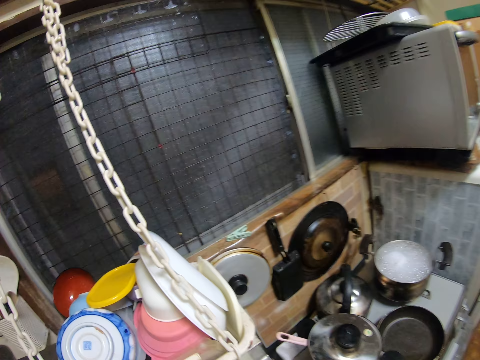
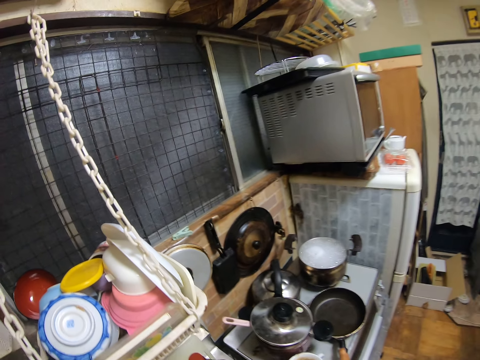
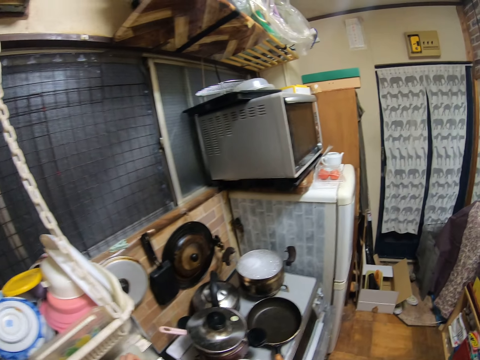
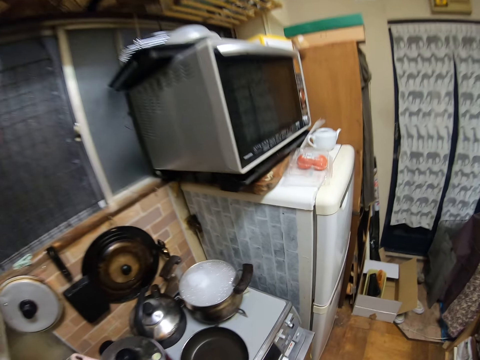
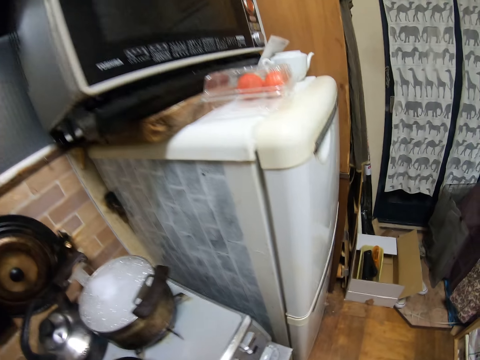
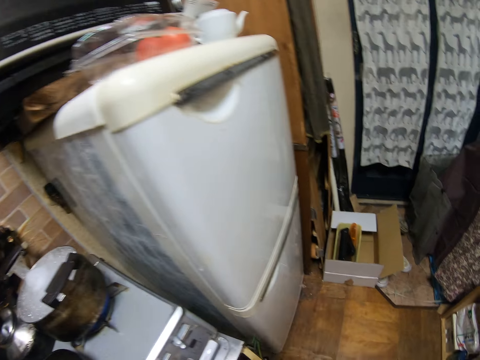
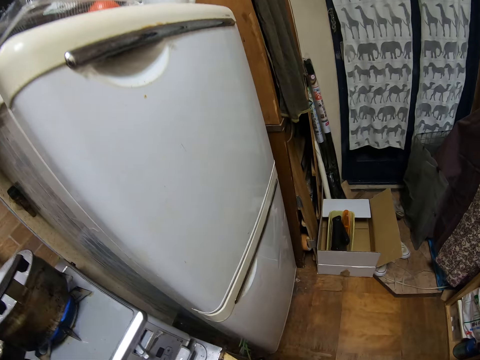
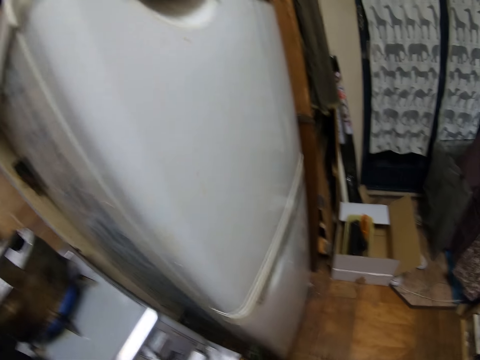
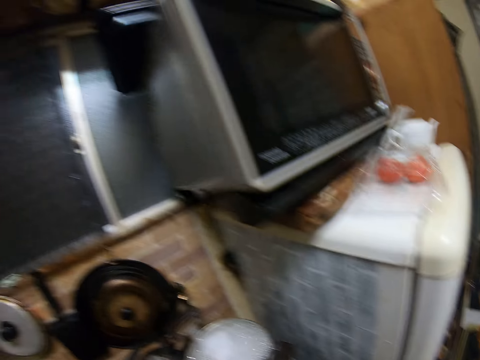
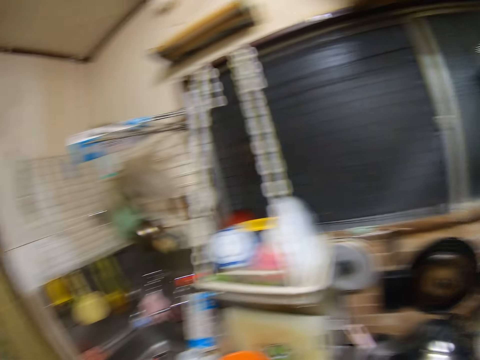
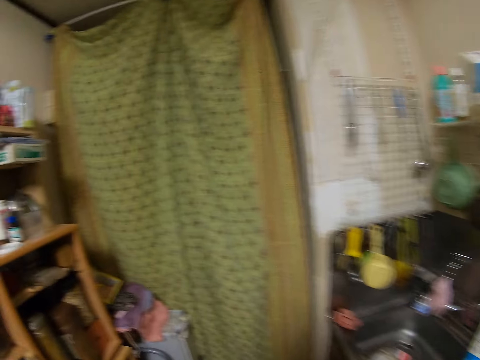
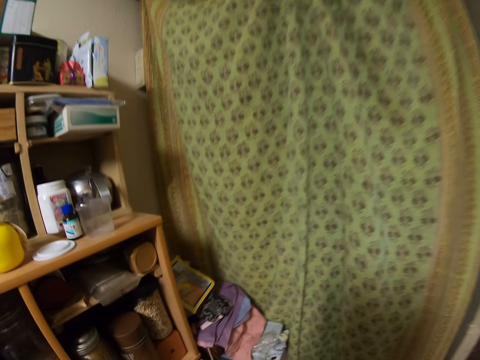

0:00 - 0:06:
The camera wearer walks around a kitchen. They move a camera.

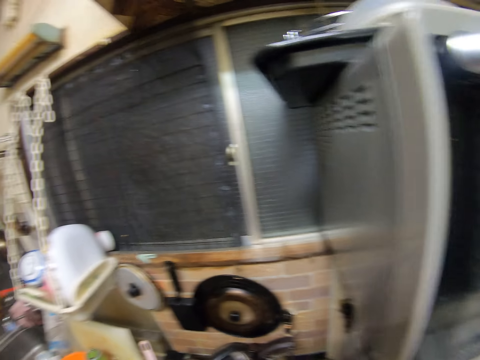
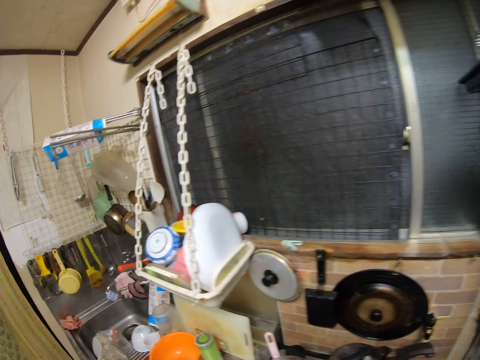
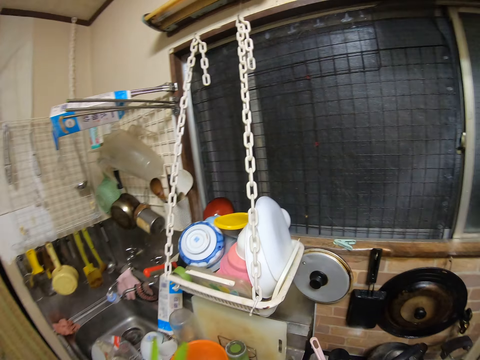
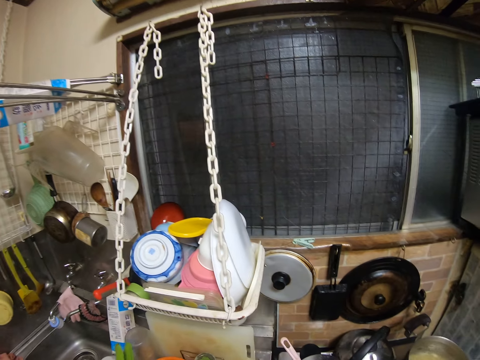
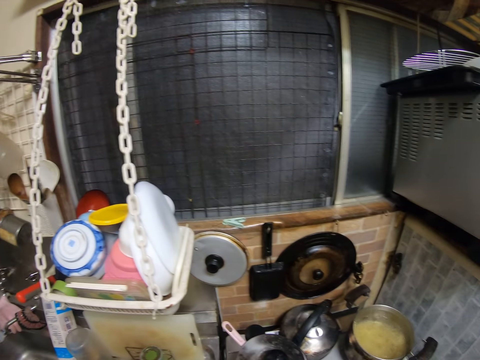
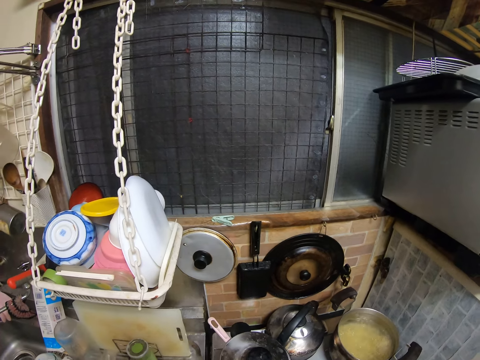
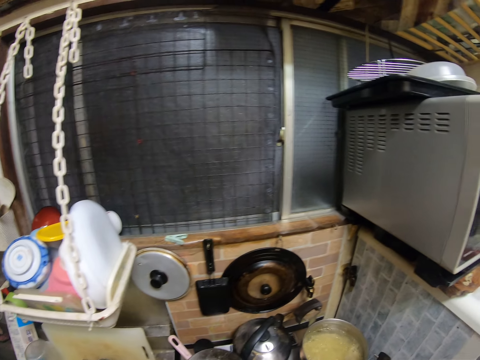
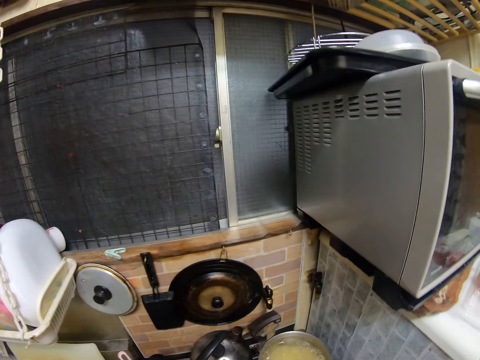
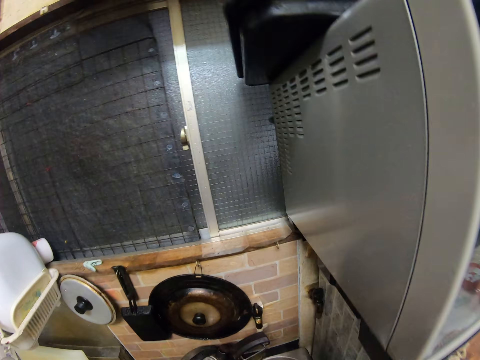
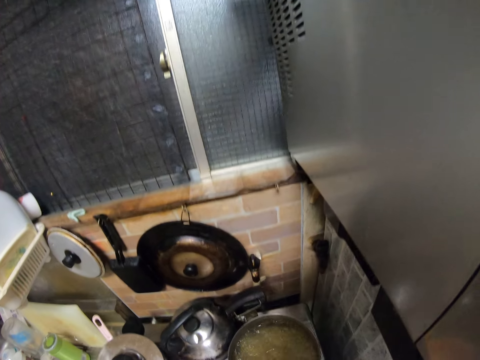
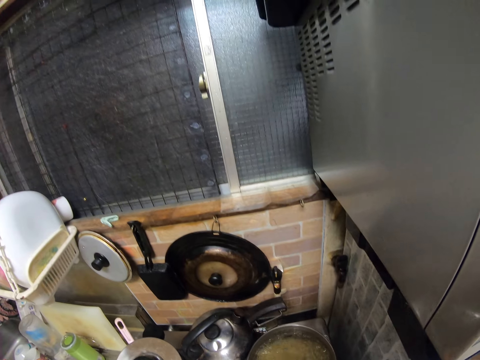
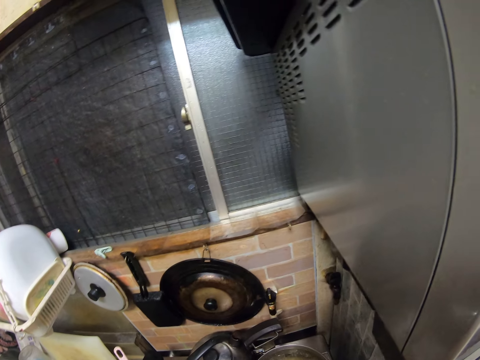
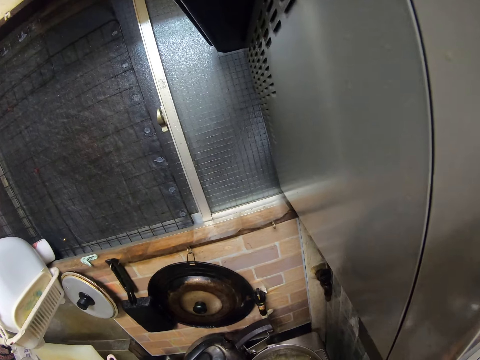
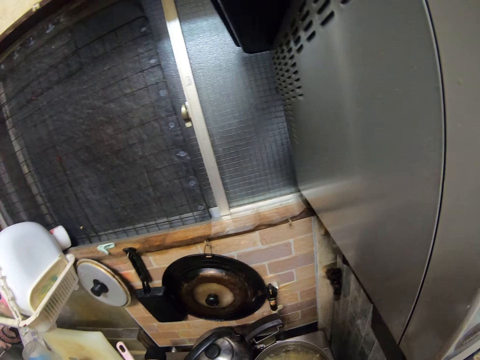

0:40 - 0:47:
The camera wearer drops the pot lid.

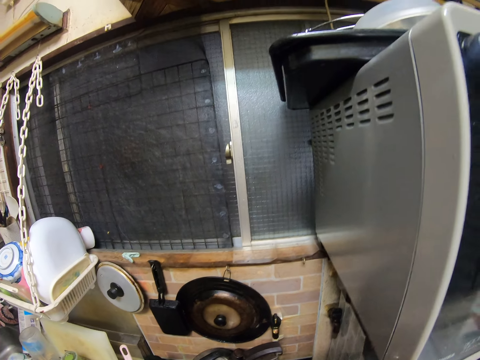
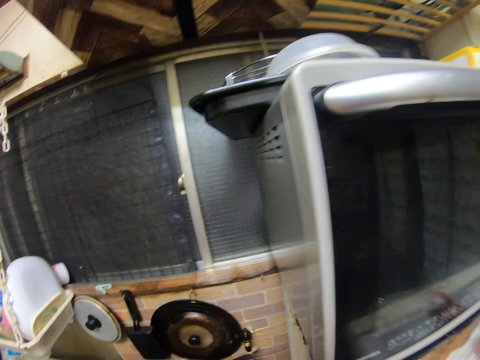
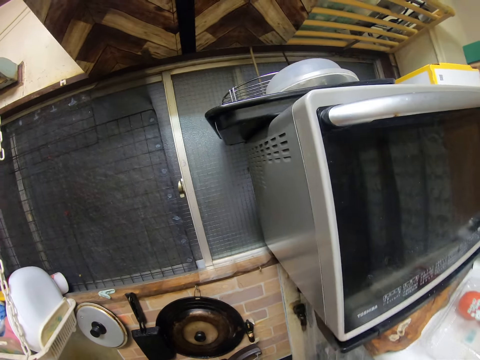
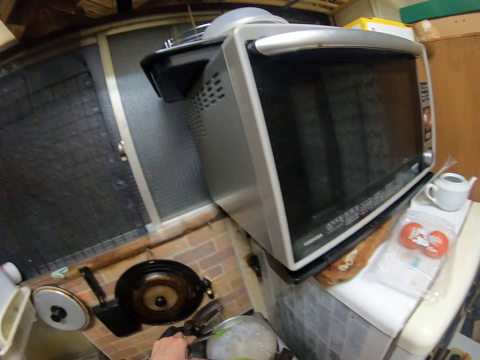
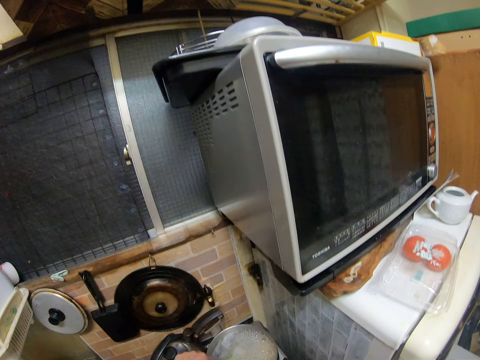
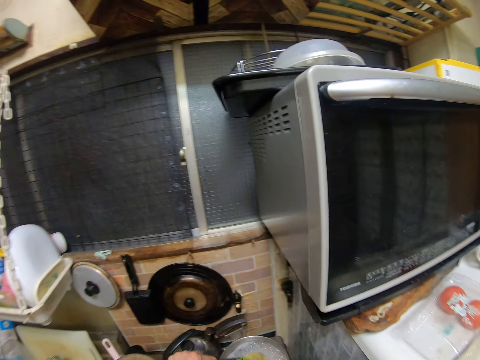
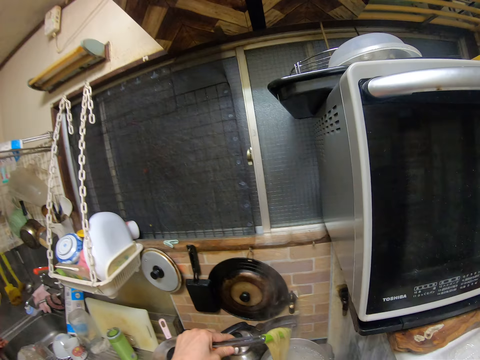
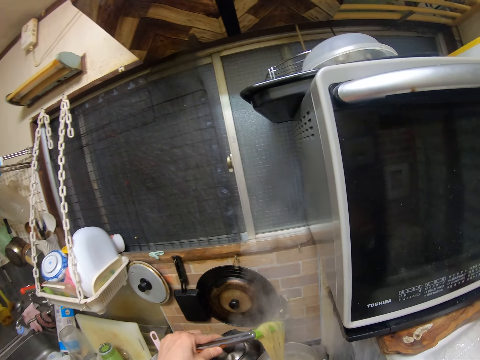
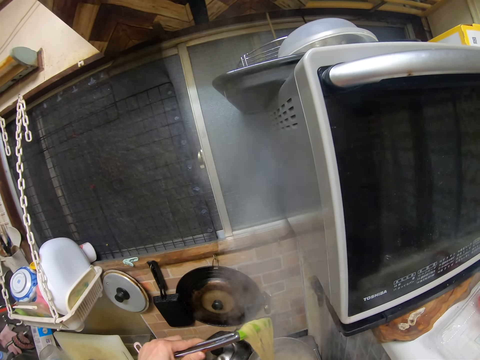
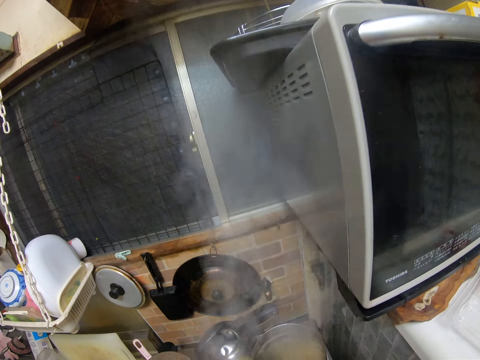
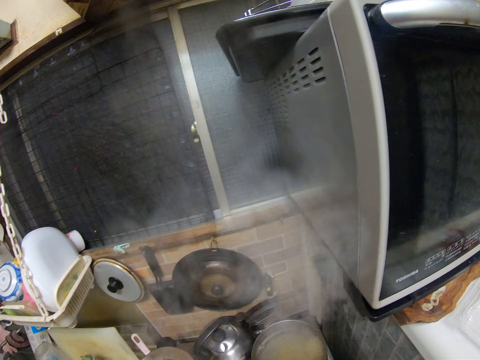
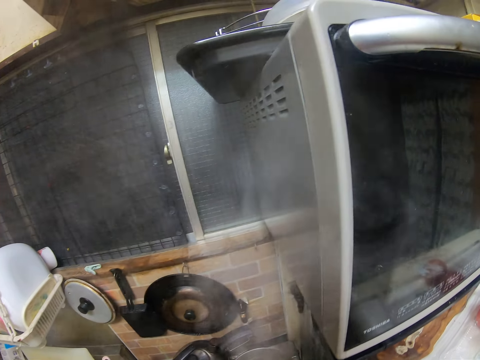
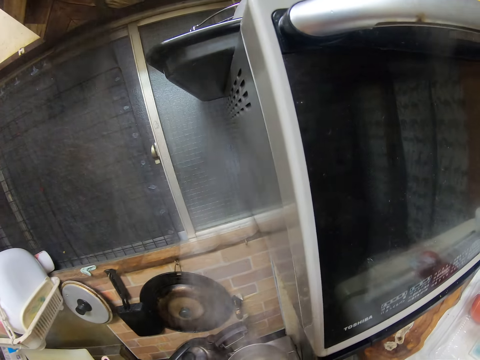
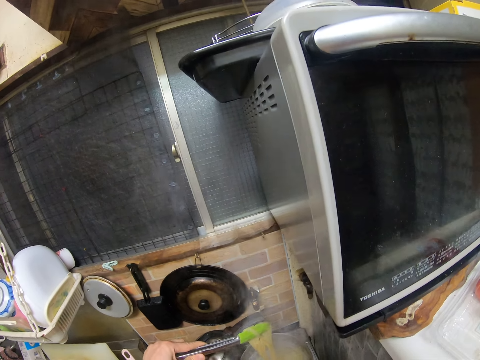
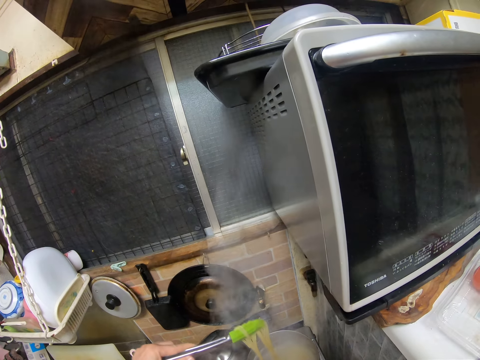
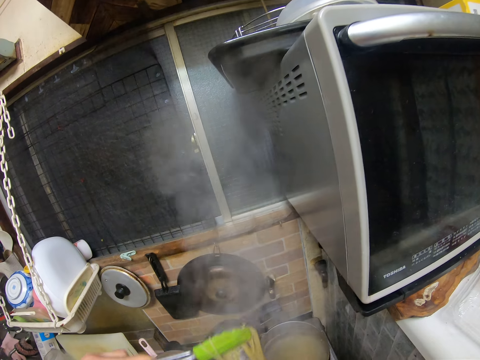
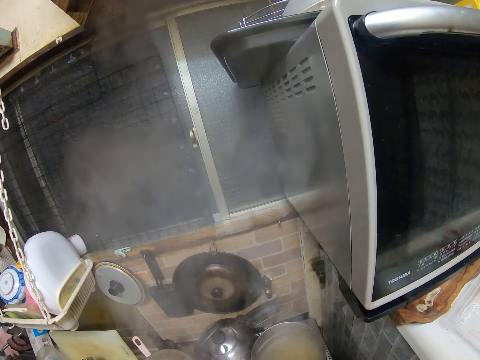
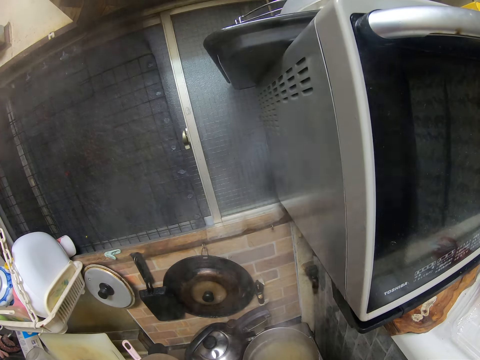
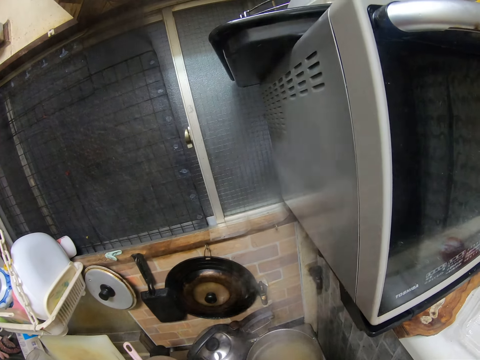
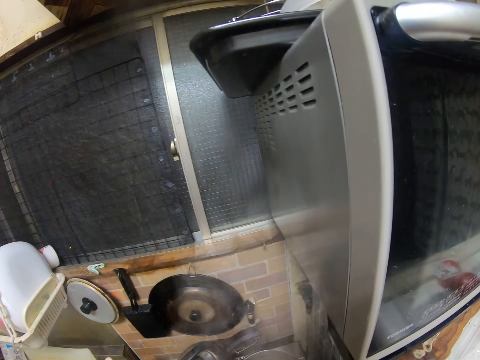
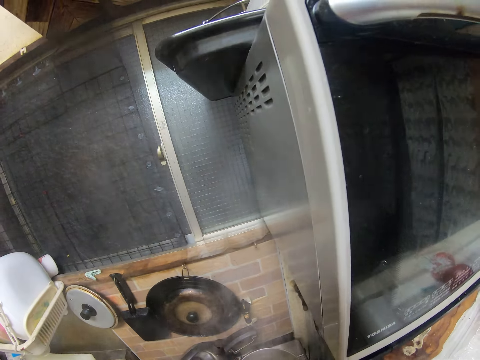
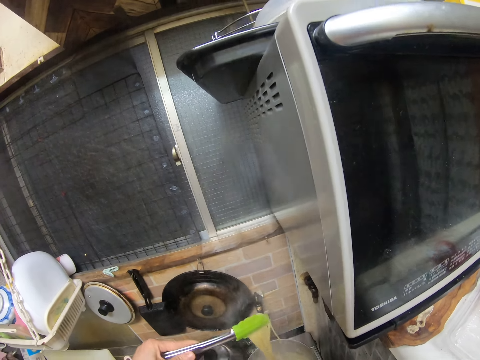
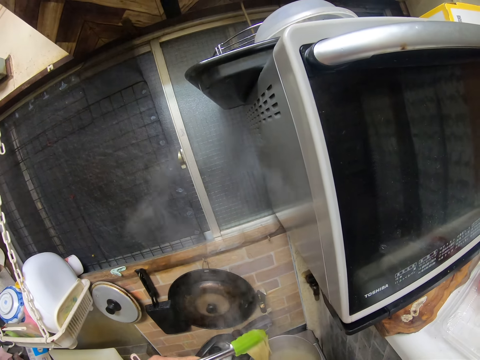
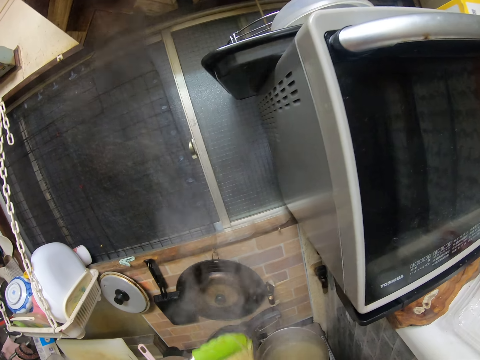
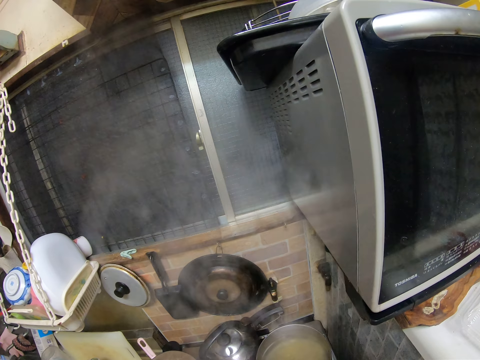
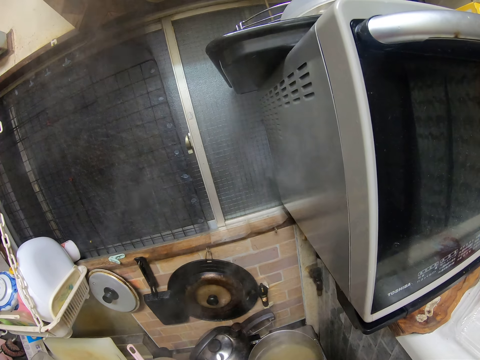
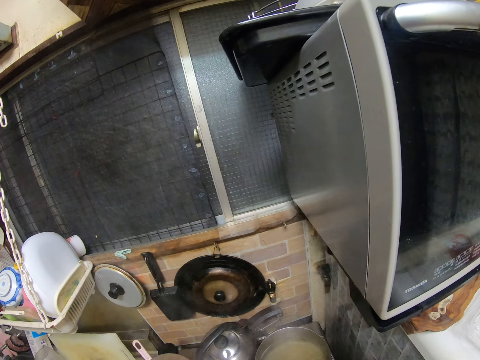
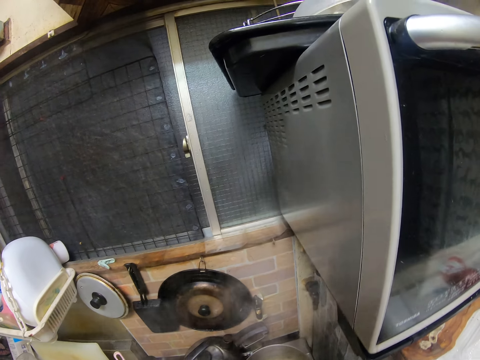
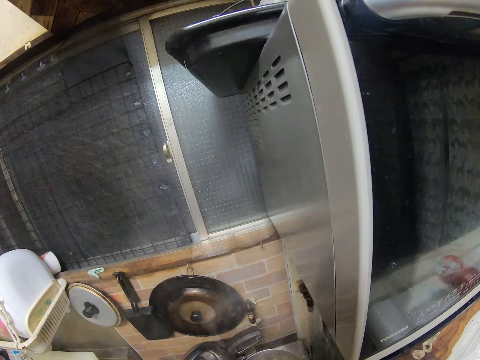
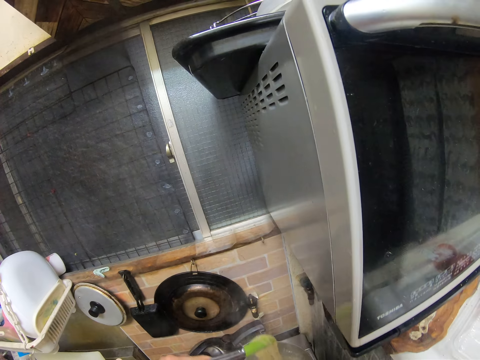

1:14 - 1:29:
The camera wearer packs the spaghetti with a spoon. They lift the spaghetti and put the spaghetti in a bowl. They lift the spaghetti and put the spaghetti in the bowl. They lift the spaghetti and put the spaghetti in the bowl.
